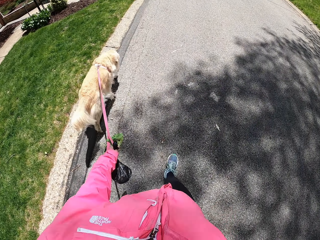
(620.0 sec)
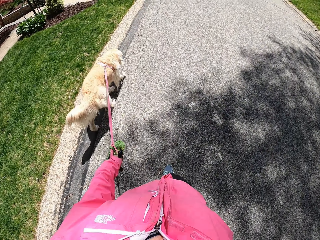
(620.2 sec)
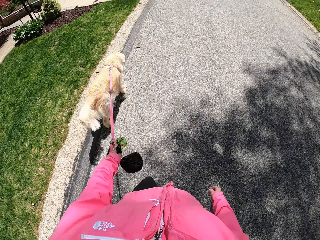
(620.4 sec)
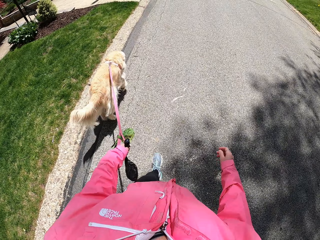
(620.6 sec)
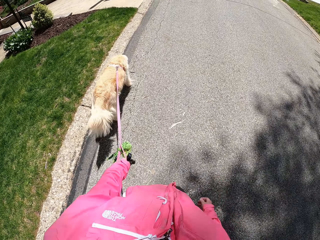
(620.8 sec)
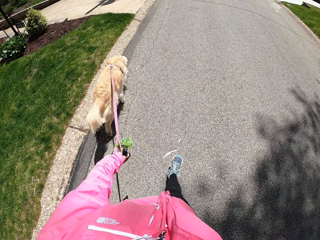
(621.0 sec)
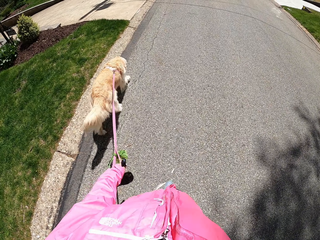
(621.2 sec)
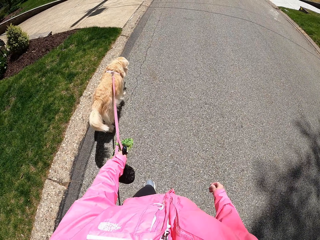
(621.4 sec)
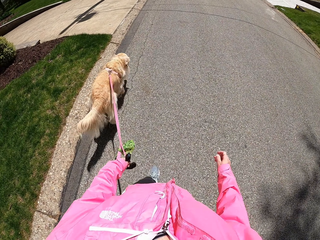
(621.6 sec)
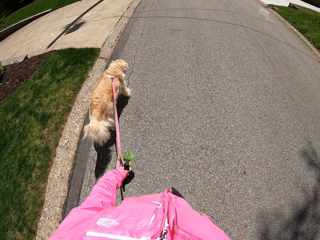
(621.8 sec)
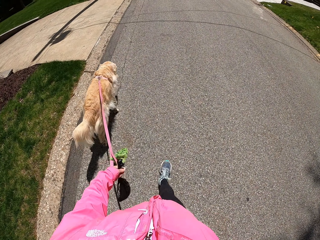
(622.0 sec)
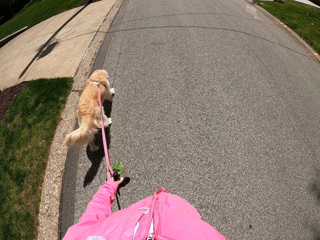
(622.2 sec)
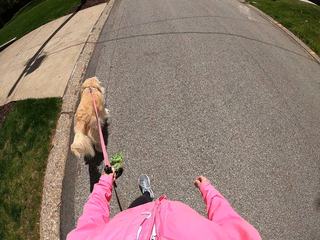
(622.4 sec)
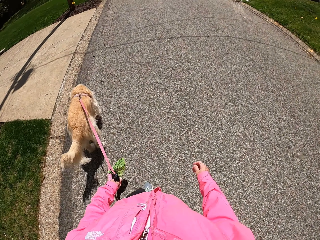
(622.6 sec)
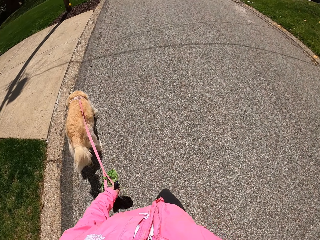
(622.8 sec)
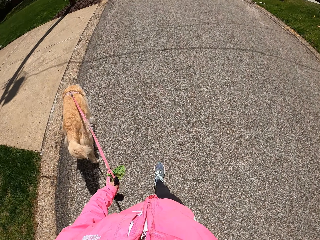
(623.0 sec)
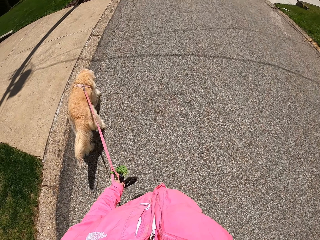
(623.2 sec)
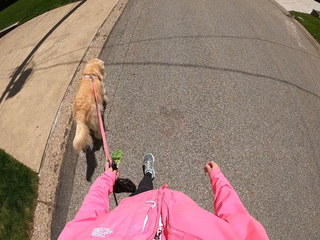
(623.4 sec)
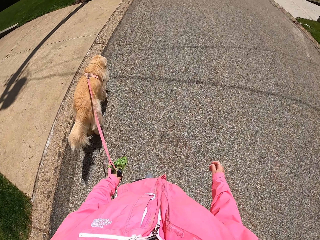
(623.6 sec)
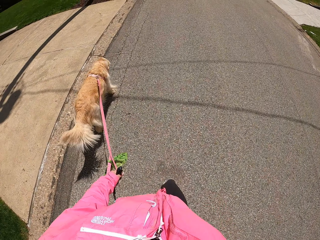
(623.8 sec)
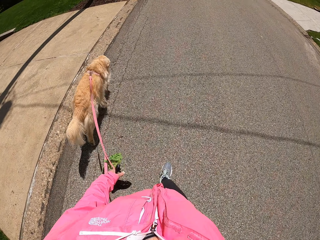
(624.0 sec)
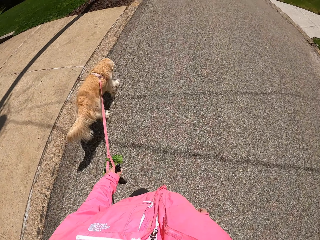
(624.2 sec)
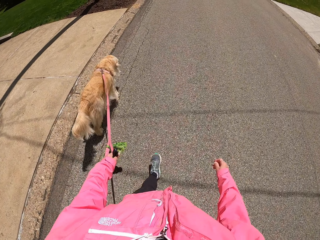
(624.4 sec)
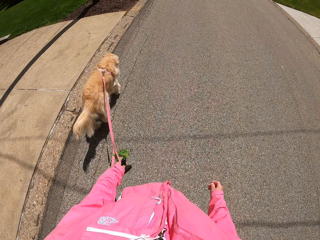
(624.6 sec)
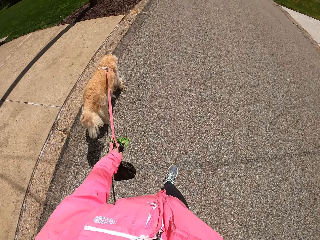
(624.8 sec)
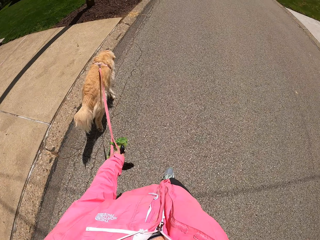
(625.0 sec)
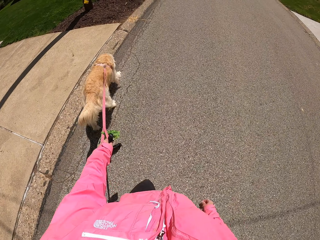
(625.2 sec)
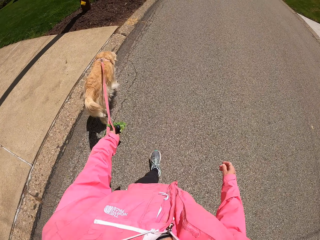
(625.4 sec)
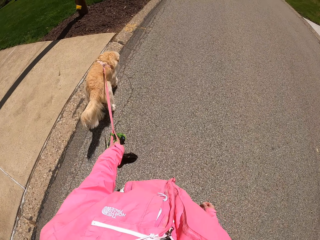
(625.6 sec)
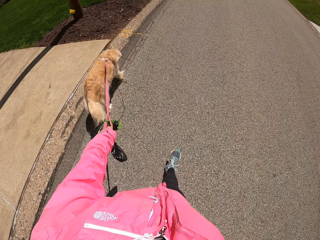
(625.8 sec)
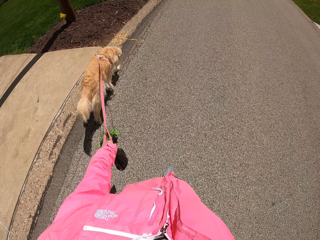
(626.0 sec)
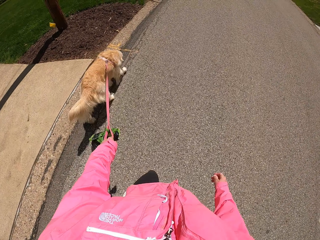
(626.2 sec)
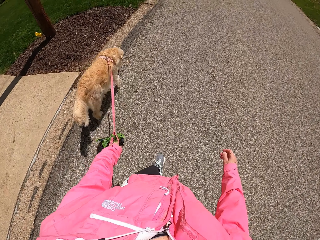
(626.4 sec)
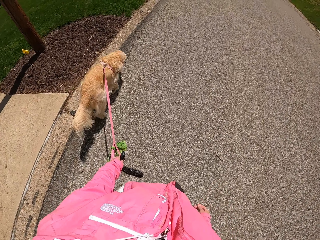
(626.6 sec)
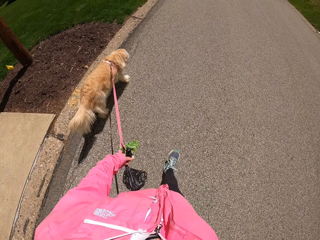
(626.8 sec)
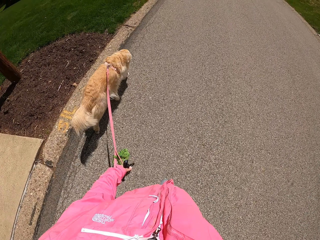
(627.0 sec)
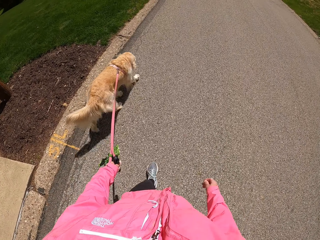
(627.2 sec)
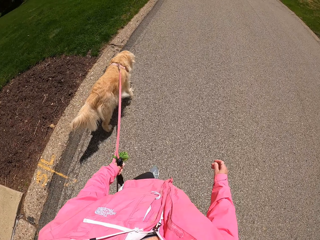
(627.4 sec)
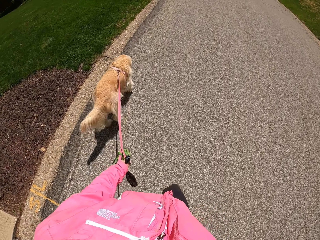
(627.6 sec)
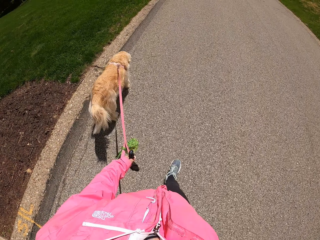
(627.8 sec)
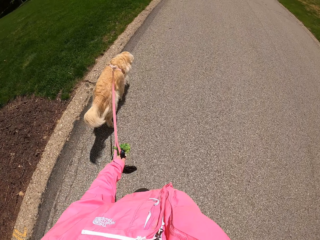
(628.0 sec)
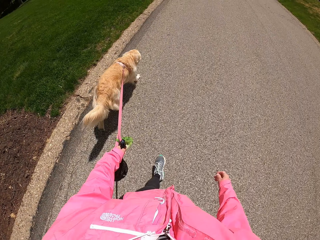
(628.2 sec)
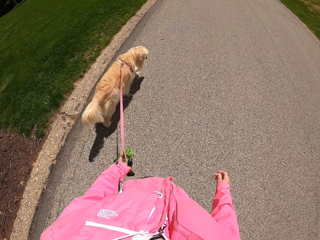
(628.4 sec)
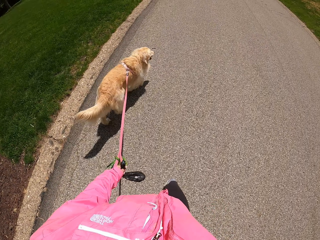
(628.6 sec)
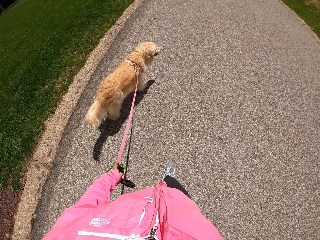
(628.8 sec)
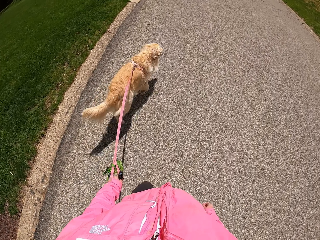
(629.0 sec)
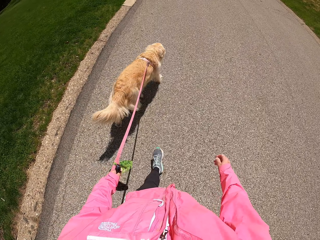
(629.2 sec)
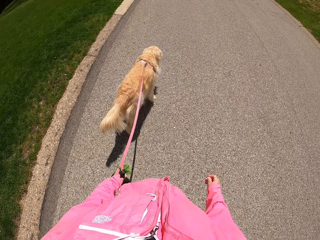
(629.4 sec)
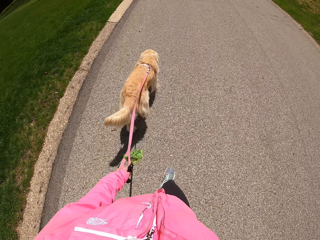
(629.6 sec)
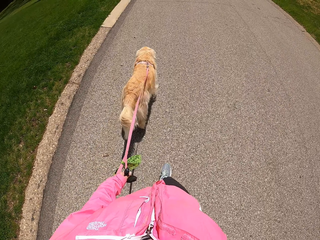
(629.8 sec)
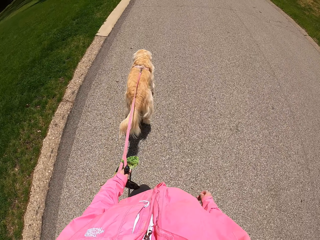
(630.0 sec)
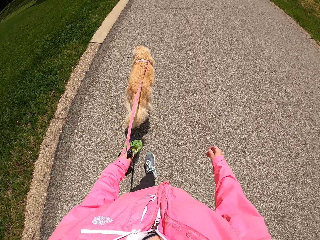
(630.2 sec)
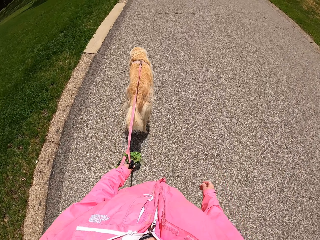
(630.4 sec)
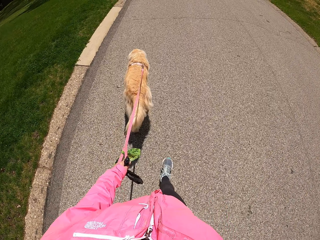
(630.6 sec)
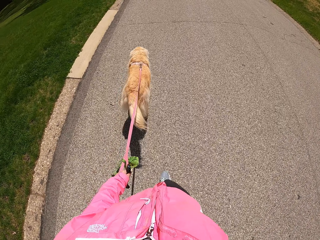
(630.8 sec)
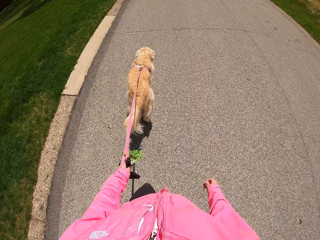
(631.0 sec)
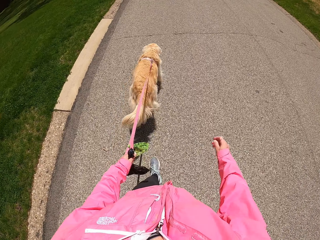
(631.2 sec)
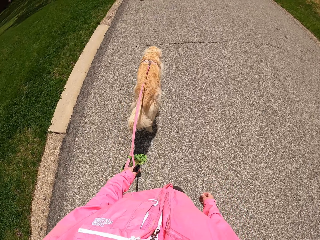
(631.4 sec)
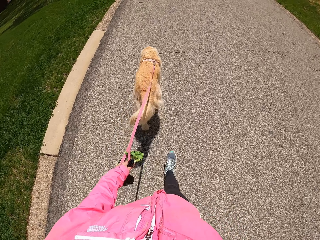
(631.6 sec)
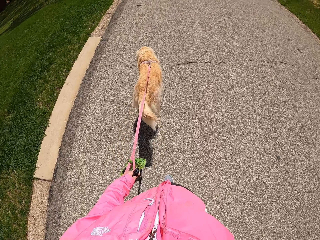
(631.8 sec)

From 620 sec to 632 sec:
The camera wearer walks on the road with the dog.

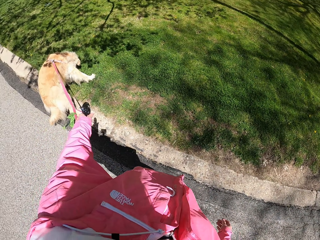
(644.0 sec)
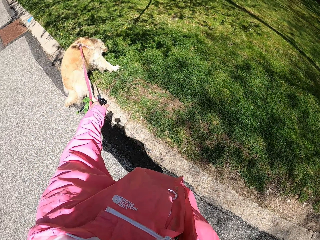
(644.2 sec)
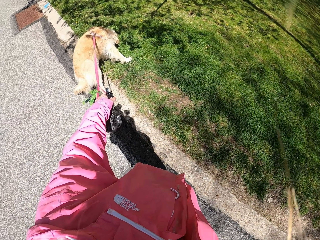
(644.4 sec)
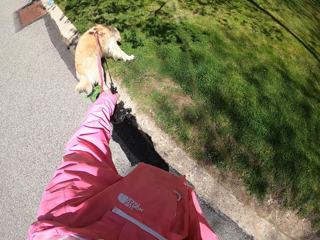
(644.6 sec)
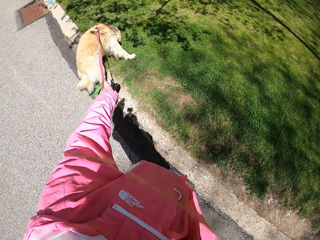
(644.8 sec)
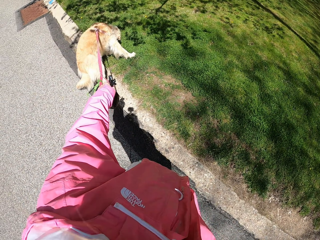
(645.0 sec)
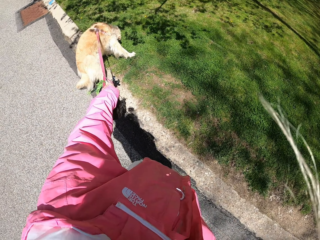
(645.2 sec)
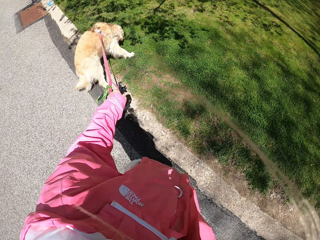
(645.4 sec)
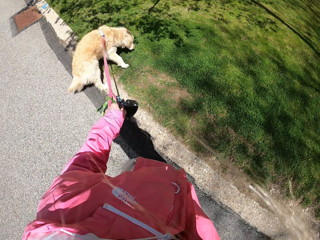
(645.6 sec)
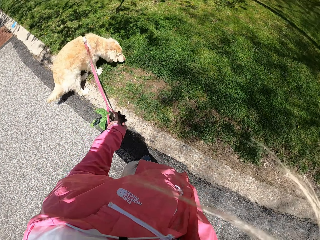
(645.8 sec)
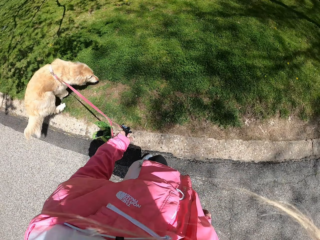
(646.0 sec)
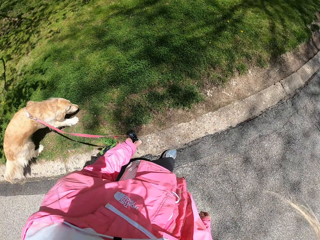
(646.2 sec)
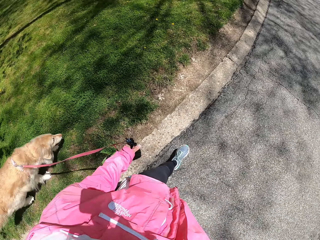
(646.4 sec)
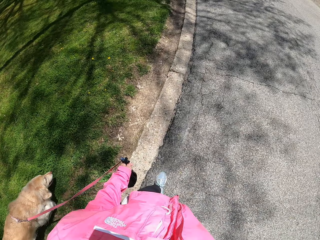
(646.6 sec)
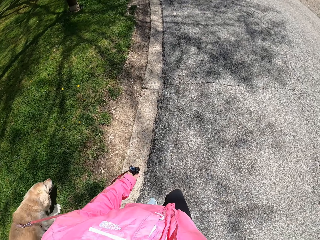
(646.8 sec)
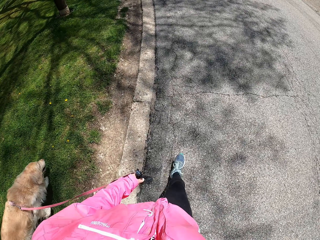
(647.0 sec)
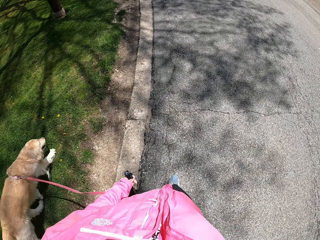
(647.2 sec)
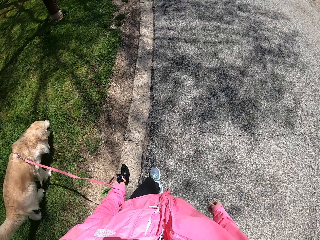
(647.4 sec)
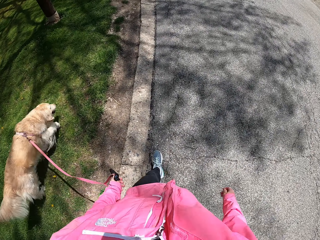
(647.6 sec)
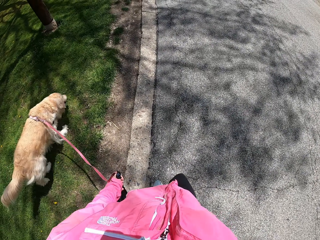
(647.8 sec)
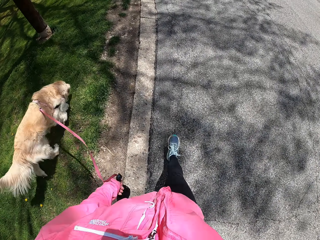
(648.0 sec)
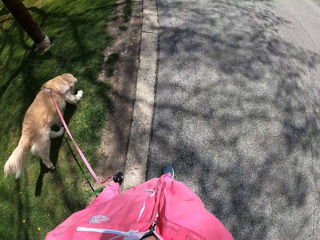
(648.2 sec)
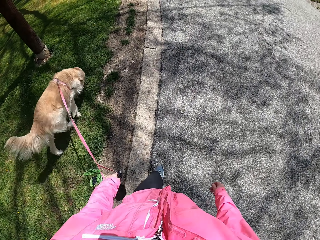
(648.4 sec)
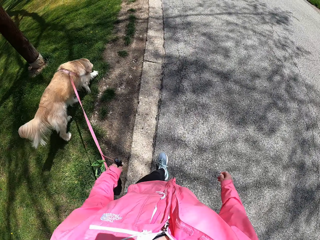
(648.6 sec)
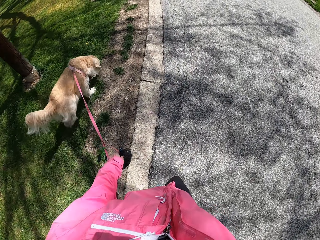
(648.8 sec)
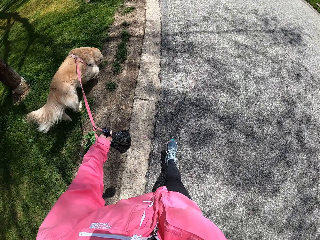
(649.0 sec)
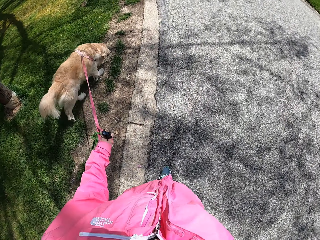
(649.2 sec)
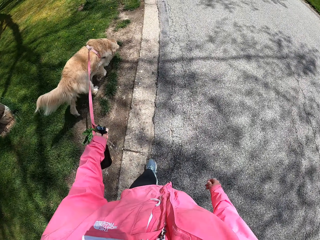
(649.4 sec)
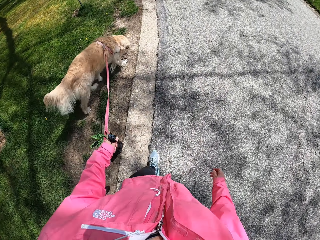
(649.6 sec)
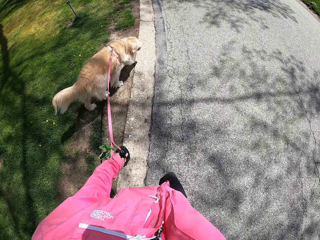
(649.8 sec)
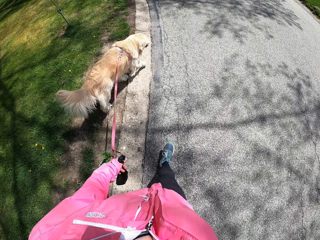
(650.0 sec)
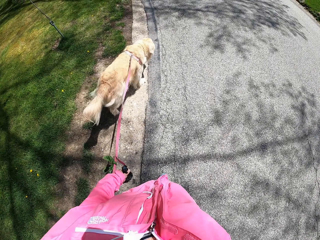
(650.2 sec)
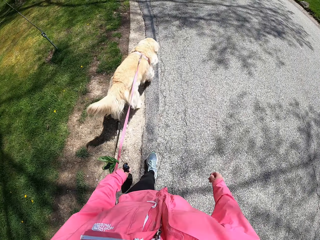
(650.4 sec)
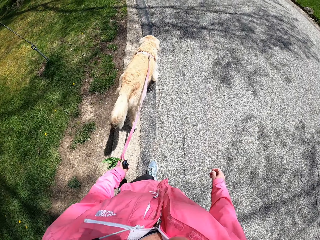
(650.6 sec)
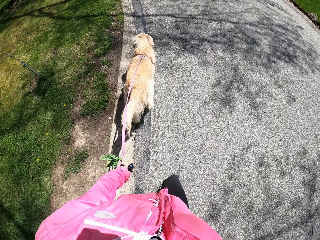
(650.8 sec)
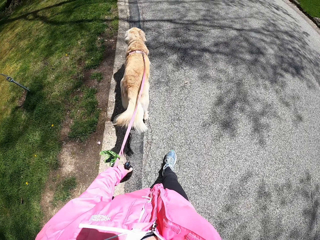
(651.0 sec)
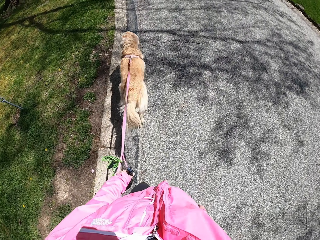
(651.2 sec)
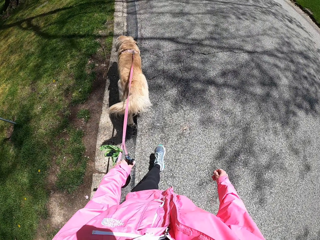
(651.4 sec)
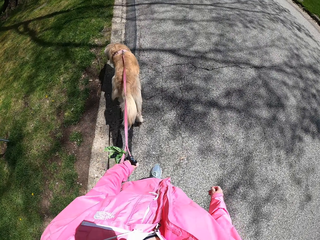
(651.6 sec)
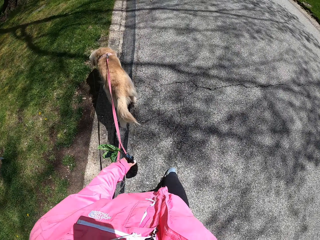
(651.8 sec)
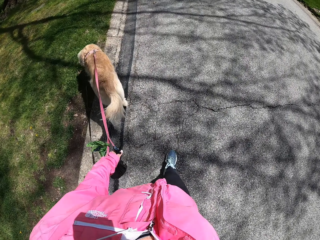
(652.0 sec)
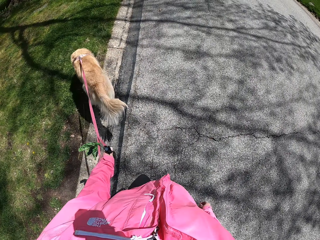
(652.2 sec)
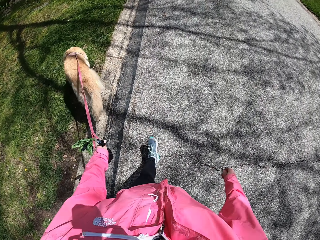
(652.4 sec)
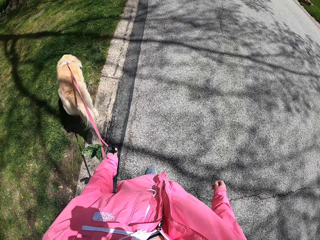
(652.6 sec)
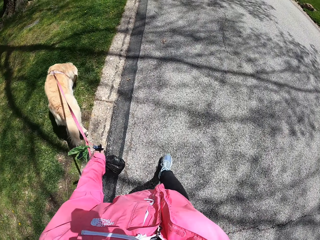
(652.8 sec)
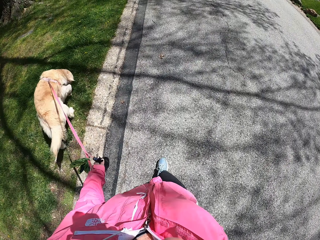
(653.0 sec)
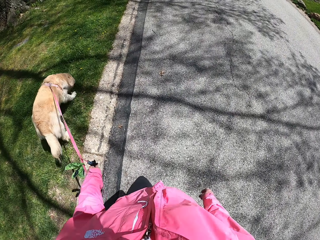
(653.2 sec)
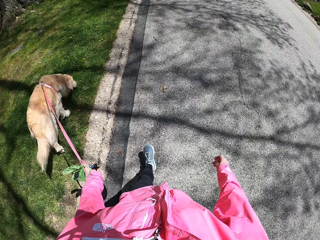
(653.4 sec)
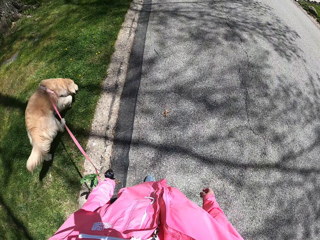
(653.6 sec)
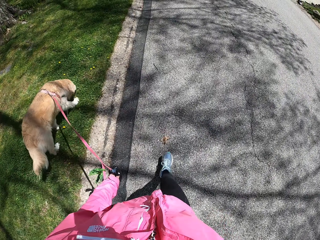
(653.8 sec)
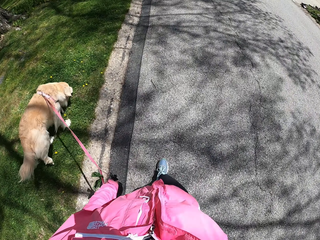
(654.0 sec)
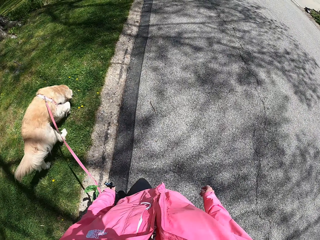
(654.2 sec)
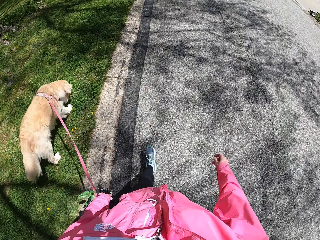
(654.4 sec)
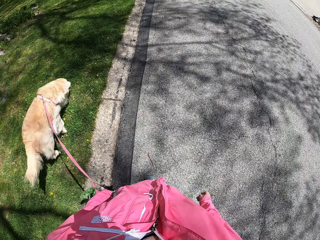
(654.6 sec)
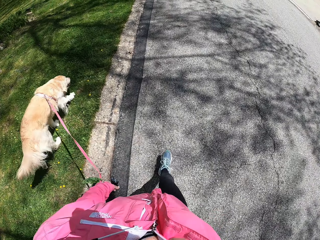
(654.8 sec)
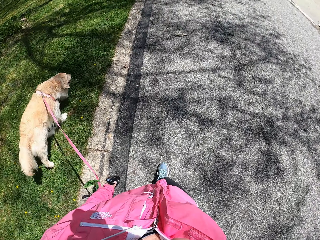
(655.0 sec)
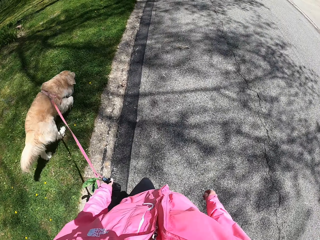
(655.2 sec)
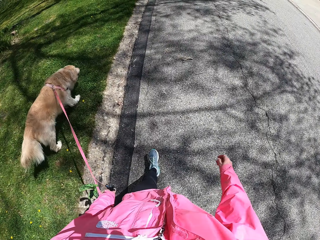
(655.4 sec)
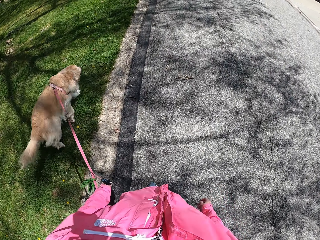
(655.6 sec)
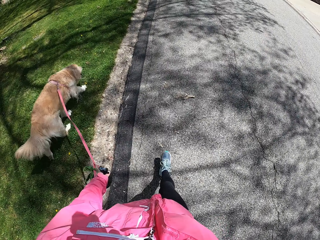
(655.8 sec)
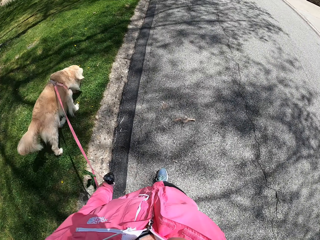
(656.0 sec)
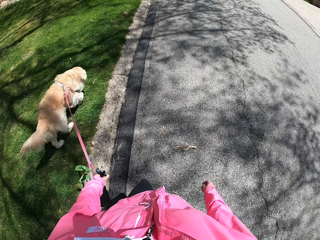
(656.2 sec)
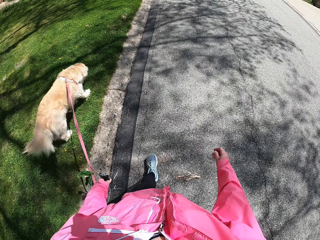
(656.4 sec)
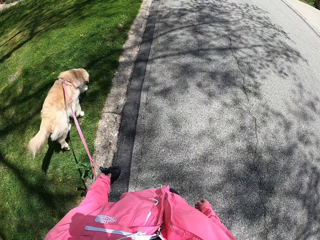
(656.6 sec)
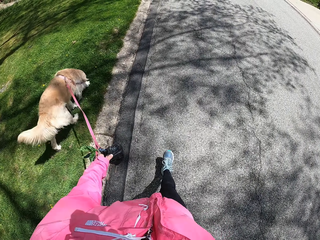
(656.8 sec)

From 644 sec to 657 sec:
The camera wearer looks at the dog. They stand on the road. They pull the dog. They hold the rope.
